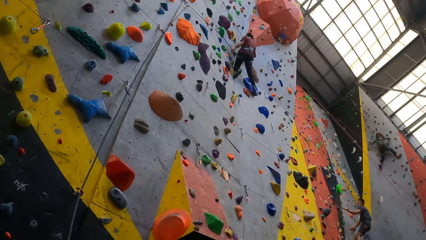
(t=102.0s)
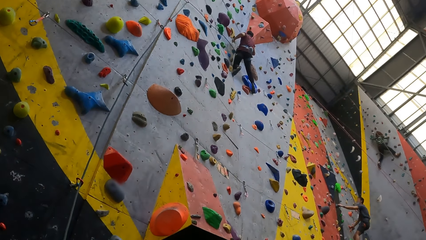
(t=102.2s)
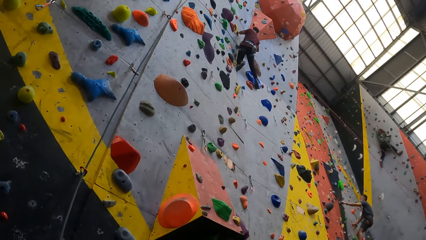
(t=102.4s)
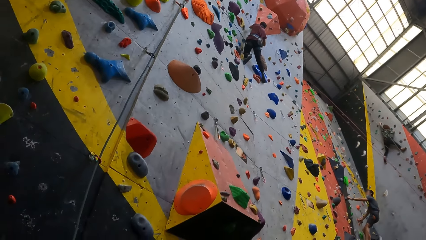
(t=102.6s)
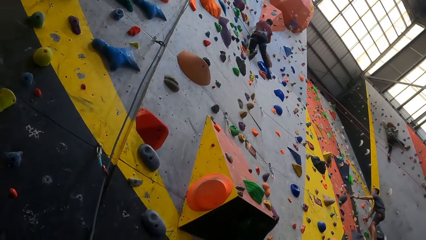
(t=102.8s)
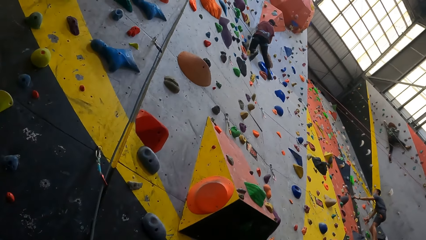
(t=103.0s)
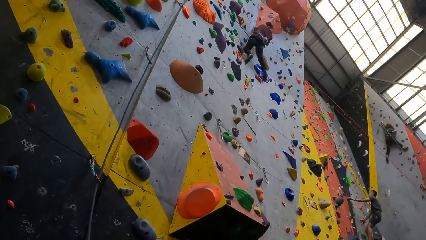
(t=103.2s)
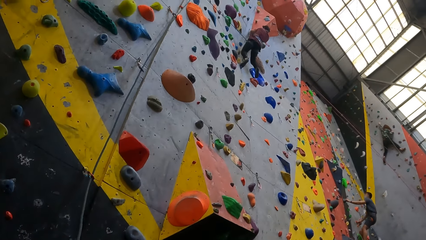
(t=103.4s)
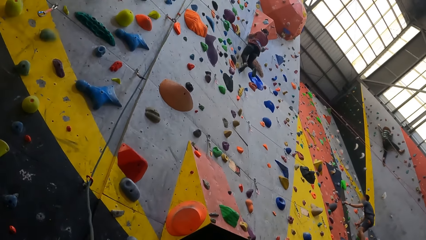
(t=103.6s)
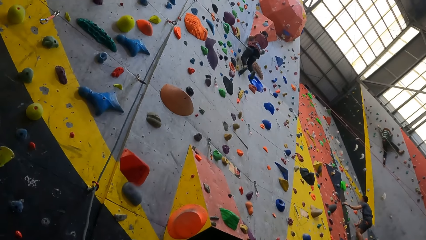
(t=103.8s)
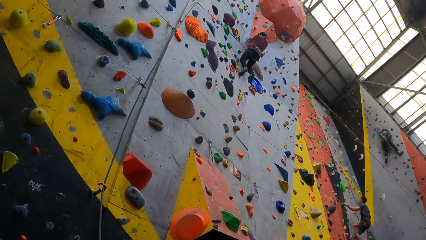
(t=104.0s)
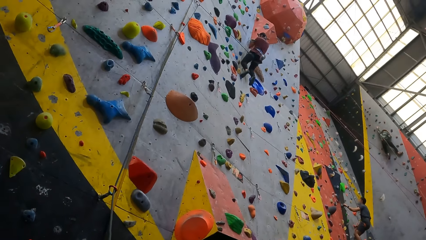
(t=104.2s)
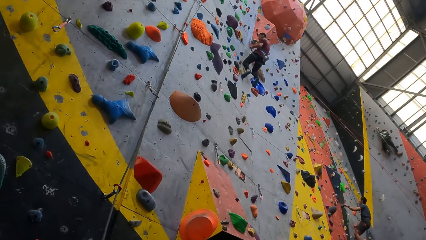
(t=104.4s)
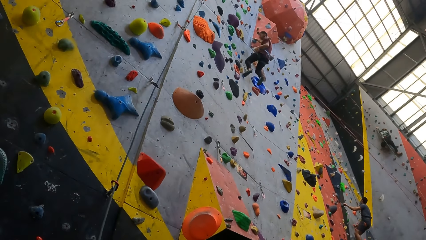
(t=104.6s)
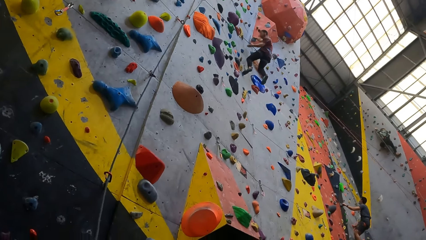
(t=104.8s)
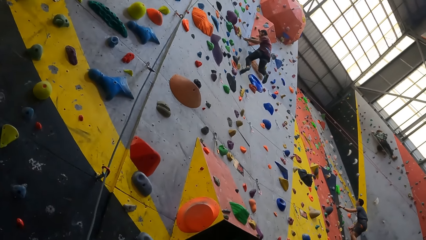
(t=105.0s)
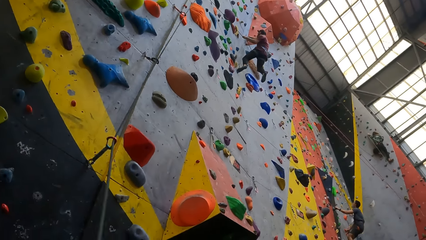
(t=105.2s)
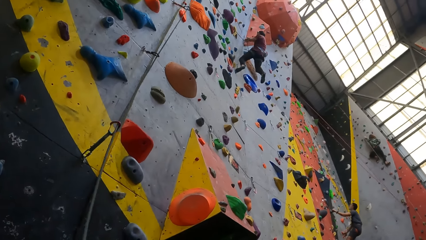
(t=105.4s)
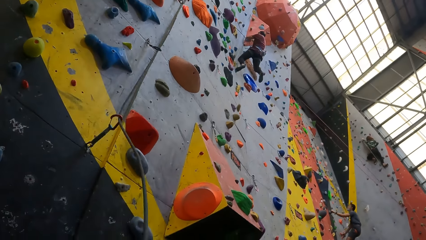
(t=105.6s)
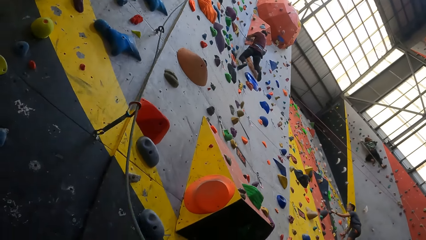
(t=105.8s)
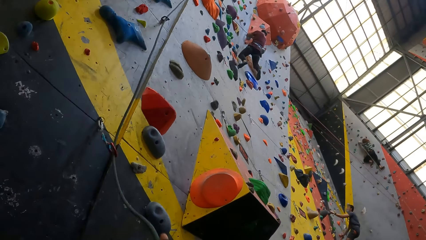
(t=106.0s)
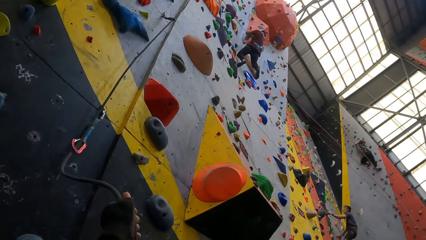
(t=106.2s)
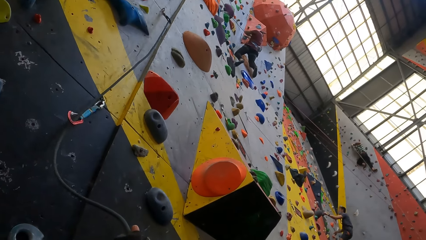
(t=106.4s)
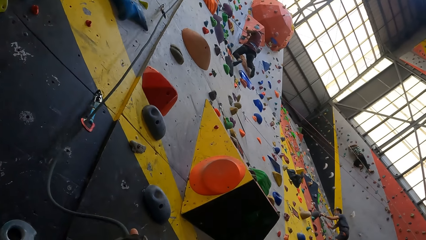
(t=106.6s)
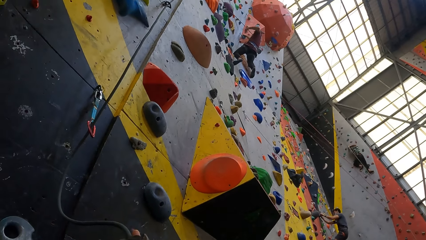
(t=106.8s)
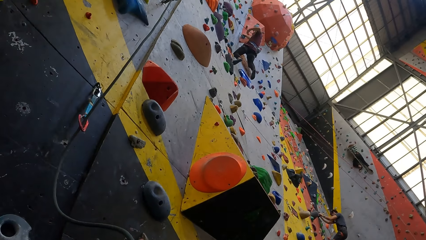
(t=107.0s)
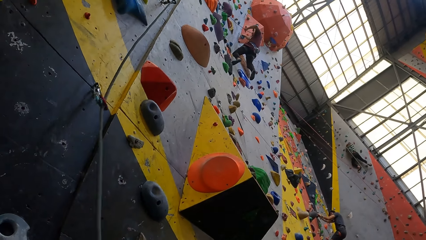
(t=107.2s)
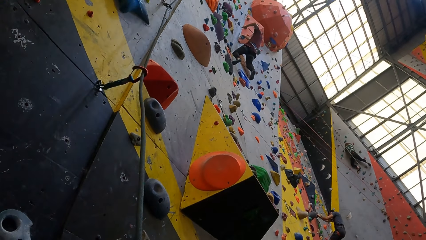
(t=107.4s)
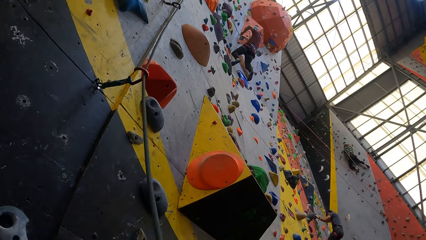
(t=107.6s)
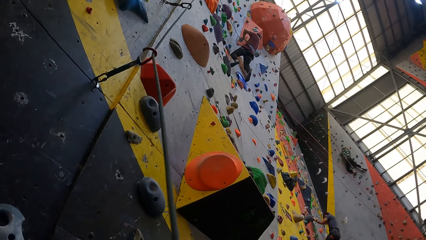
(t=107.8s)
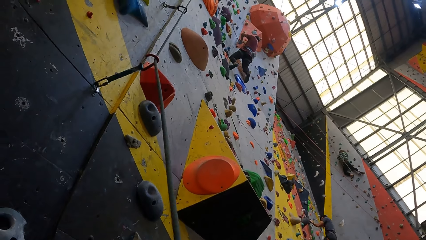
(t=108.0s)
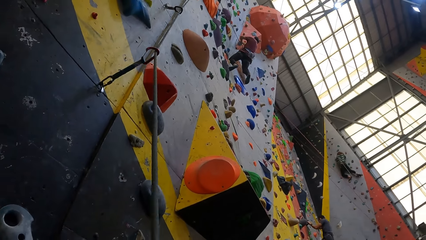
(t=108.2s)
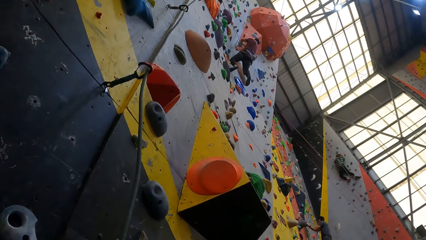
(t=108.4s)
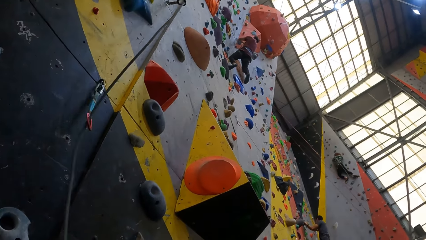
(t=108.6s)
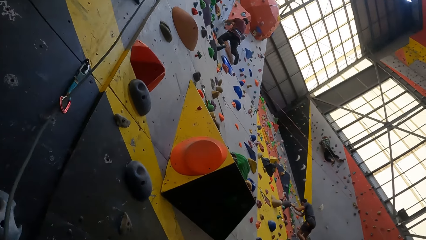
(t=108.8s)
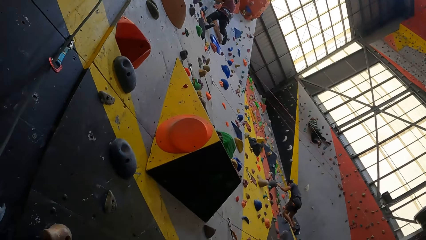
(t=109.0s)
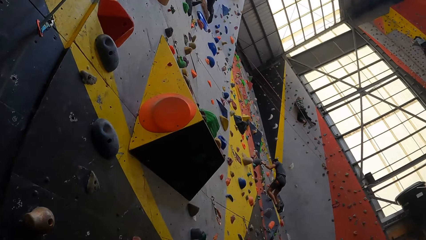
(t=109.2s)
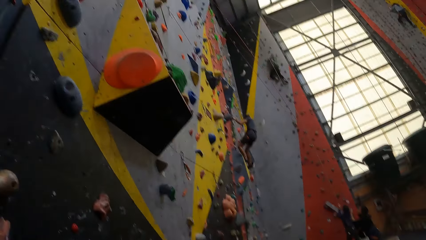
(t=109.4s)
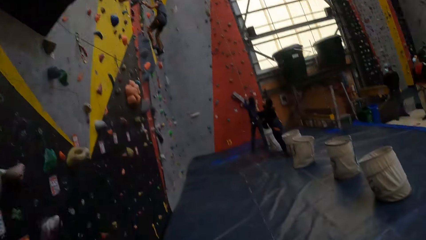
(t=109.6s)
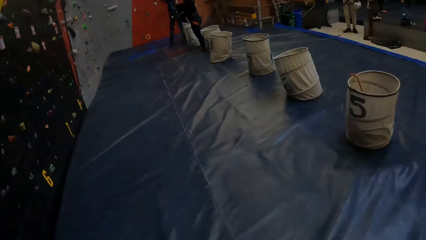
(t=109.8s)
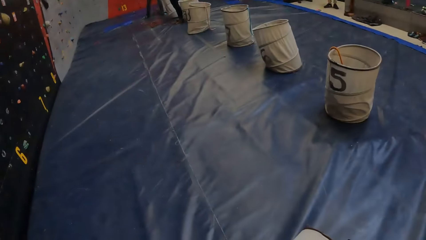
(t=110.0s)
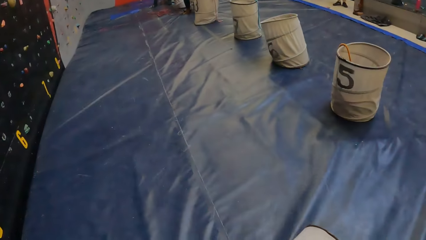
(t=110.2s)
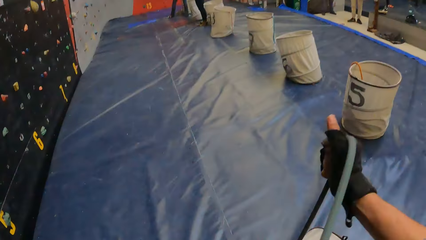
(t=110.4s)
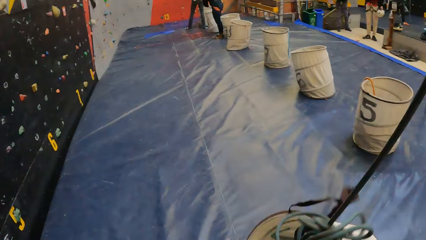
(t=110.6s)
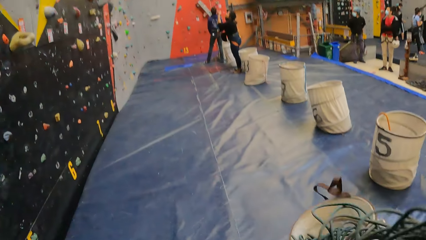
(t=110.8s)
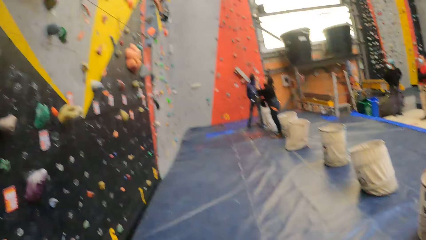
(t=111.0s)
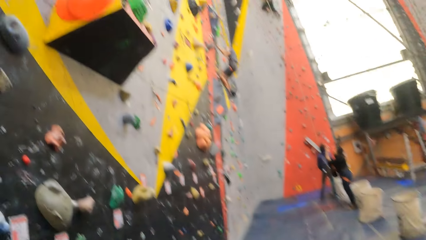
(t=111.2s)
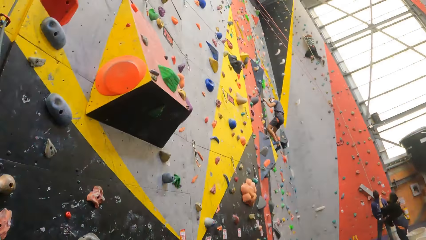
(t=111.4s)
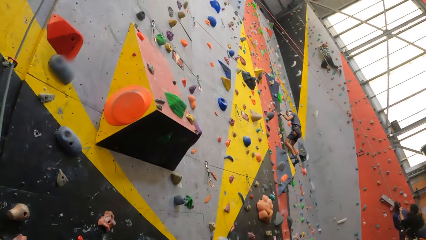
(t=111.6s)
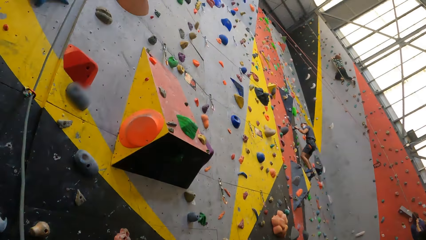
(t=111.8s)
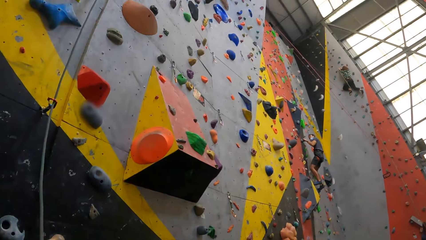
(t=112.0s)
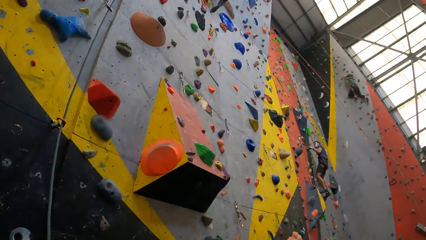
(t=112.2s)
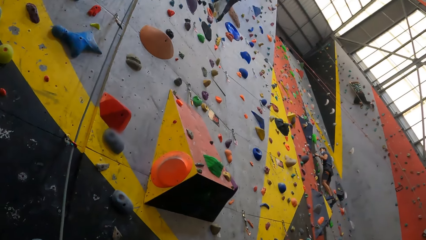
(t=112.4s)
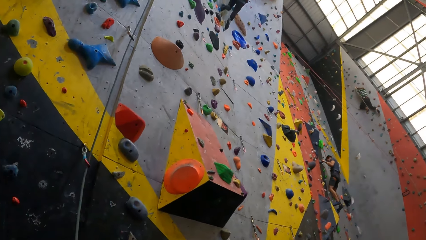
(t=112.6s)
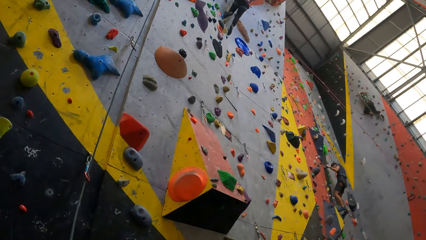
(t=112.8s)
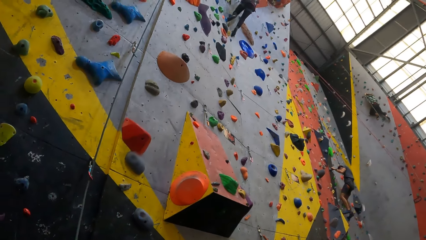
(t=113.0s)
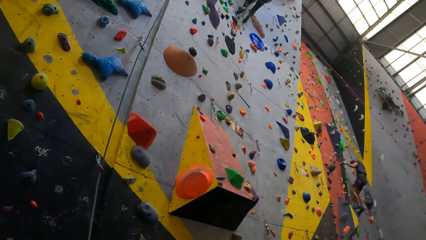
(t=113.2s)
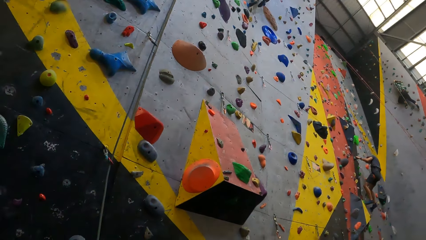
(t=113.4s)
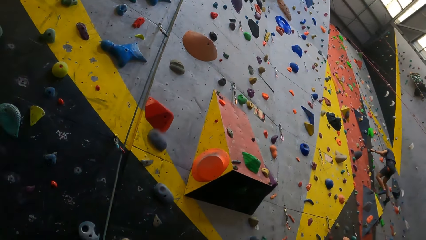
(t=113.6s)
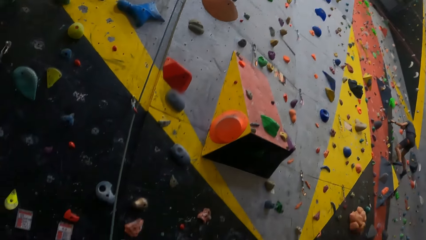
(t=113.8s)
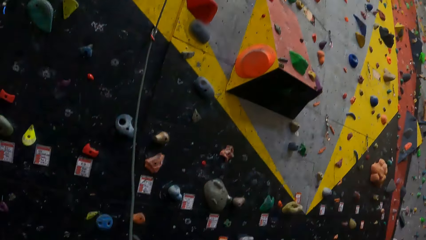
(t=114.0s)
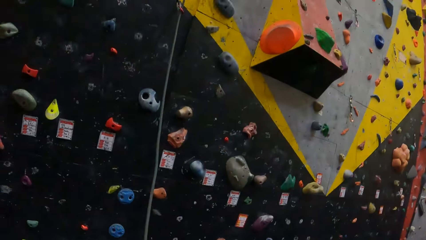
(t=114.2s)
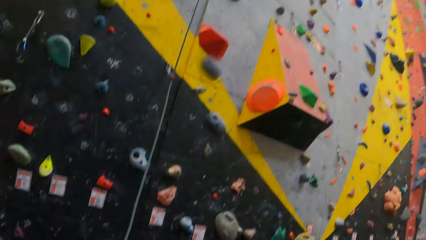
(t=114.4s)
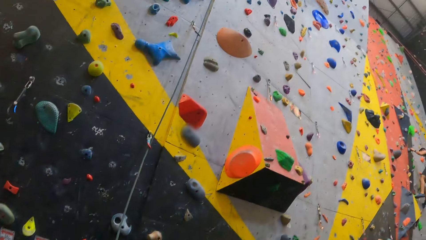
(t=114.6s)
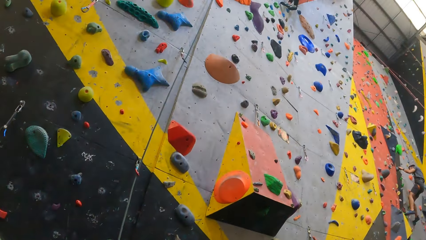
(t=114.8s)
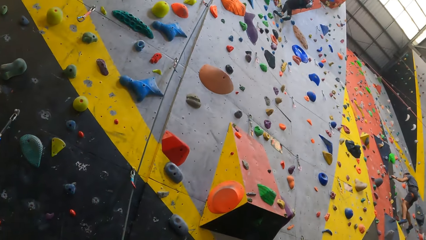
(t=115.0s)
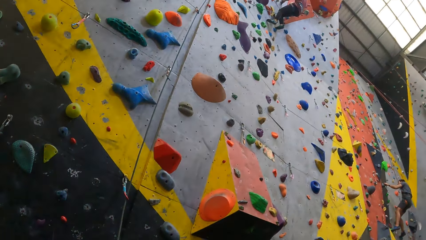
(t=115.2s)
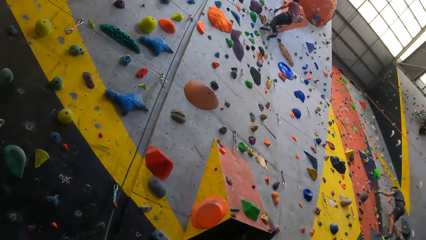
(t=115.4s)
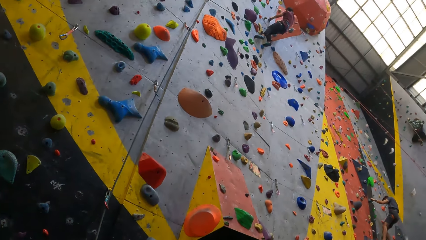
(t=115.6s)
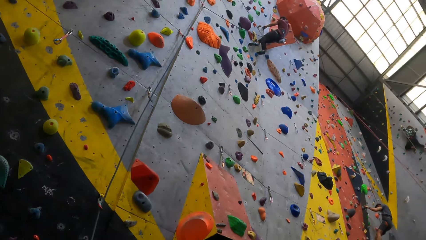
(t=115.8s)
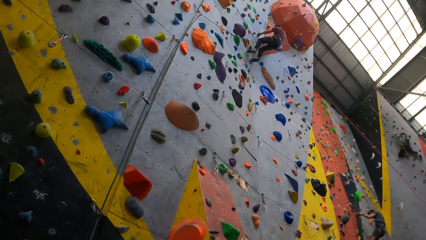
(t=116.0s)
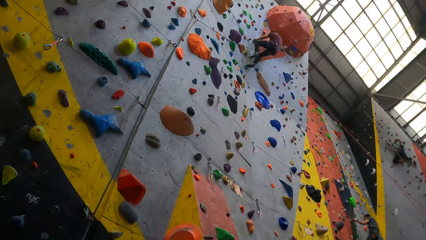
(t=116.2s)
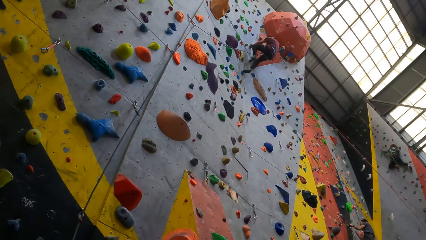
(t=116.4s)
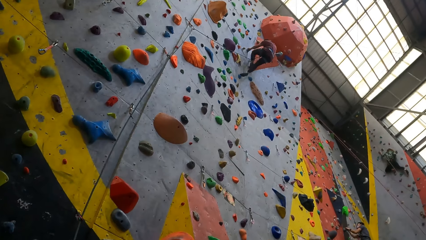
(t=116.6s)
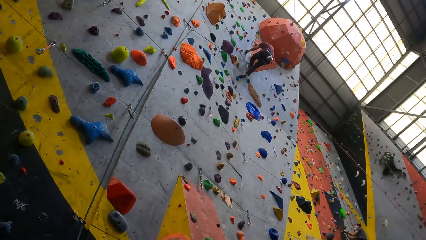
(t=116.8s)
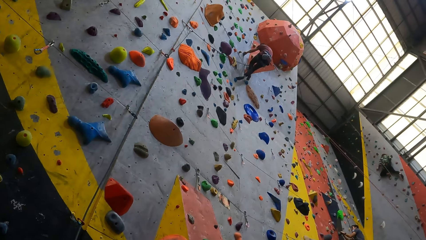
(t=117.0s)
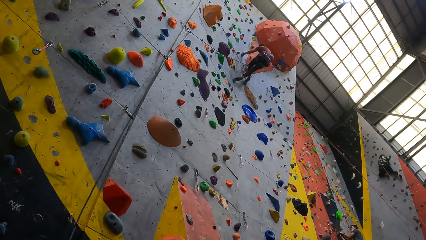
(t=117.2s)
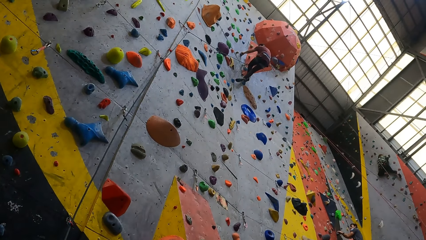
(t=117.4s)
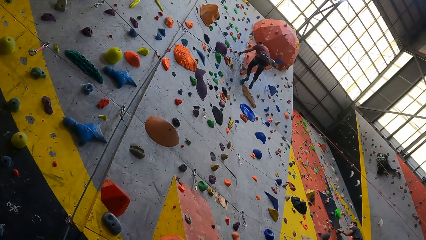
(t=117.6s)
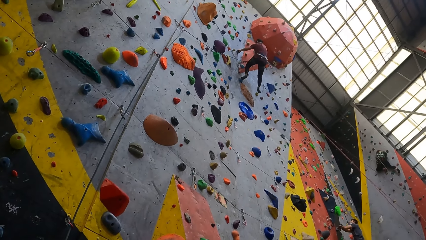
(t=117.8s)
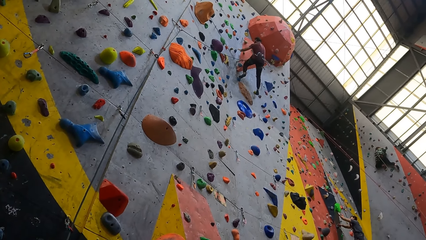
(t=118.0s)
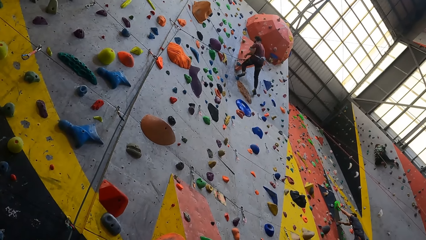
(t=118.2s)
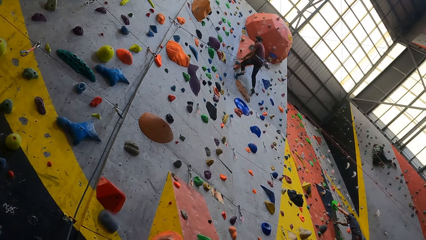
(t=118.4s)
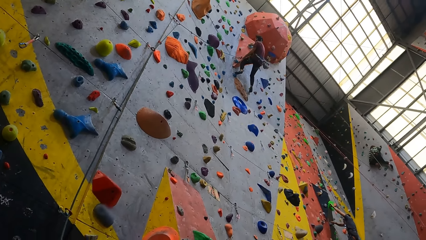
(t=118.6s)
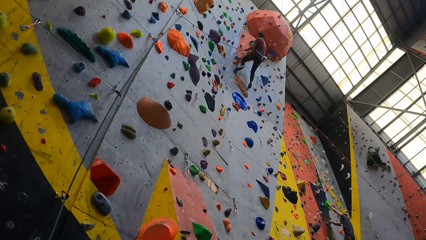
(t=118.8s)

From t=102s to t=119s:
A man adjusts the rope. The camera wearer looks around the room. The man climbs the rock climbing.
